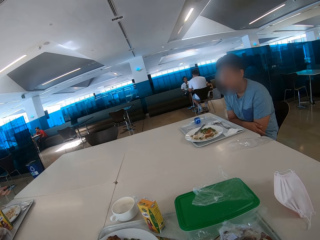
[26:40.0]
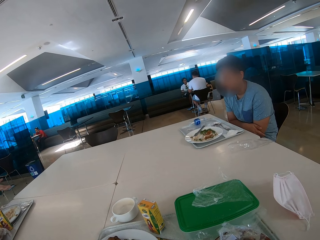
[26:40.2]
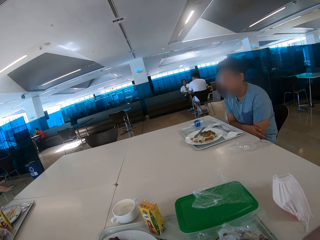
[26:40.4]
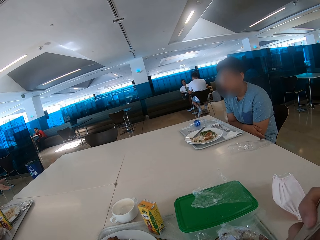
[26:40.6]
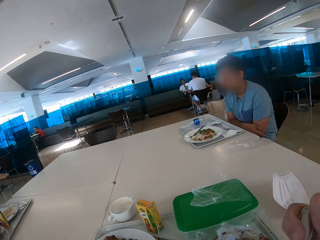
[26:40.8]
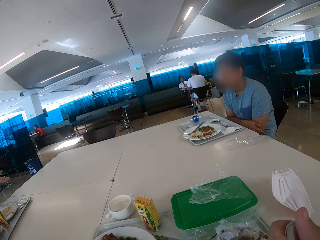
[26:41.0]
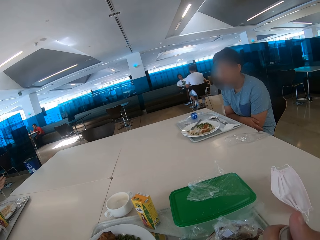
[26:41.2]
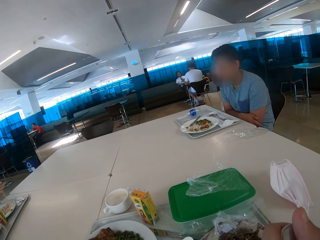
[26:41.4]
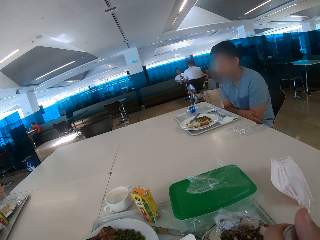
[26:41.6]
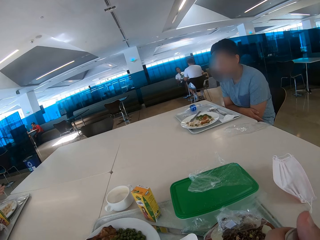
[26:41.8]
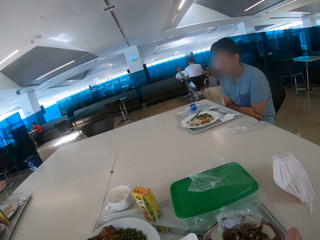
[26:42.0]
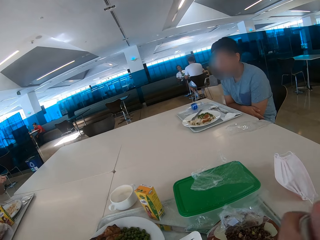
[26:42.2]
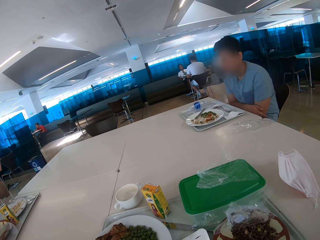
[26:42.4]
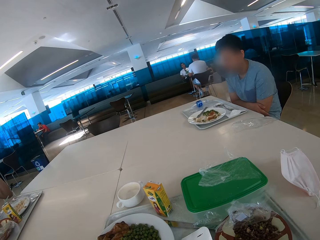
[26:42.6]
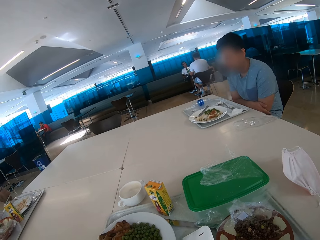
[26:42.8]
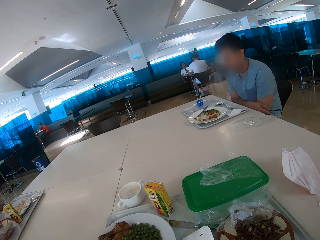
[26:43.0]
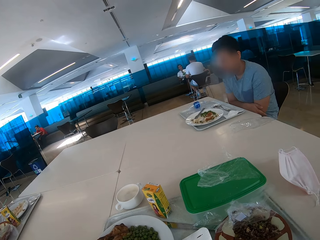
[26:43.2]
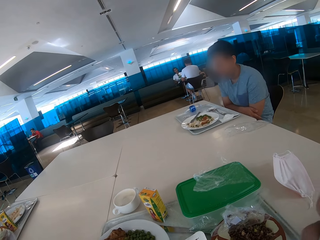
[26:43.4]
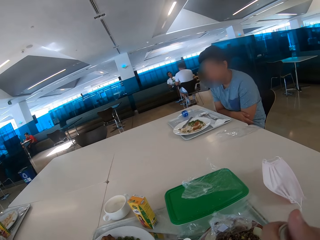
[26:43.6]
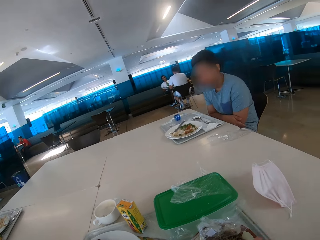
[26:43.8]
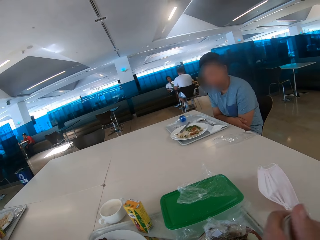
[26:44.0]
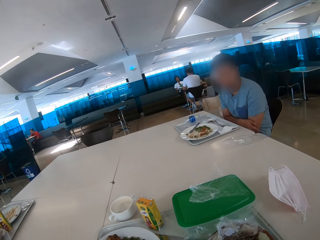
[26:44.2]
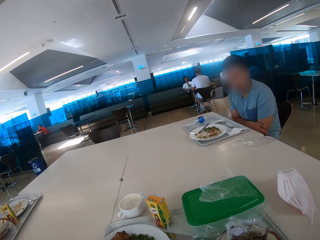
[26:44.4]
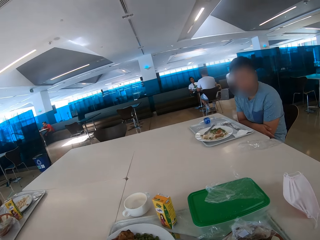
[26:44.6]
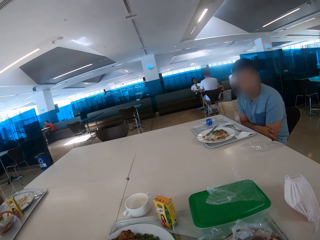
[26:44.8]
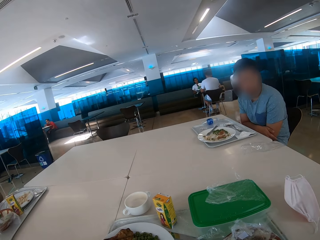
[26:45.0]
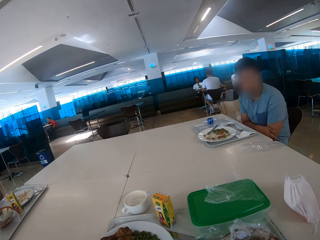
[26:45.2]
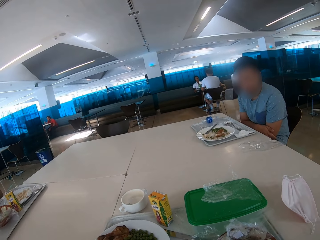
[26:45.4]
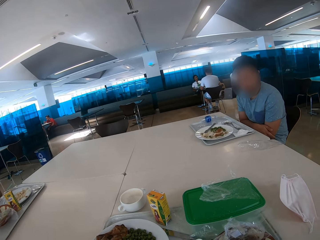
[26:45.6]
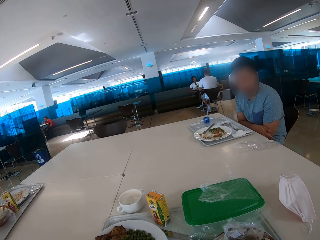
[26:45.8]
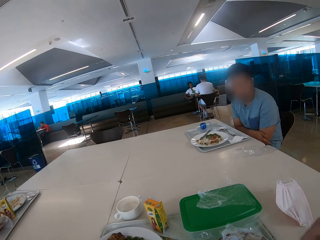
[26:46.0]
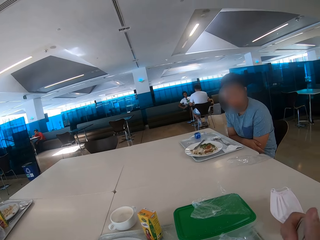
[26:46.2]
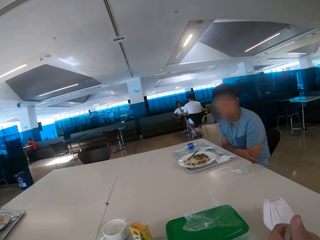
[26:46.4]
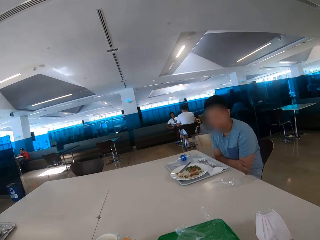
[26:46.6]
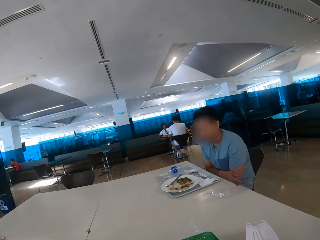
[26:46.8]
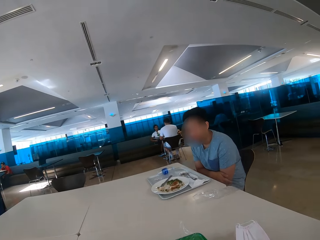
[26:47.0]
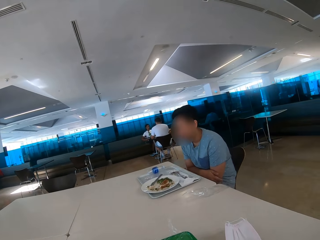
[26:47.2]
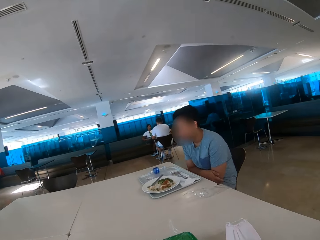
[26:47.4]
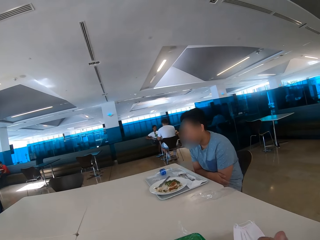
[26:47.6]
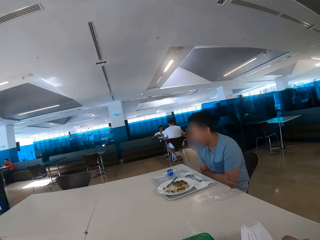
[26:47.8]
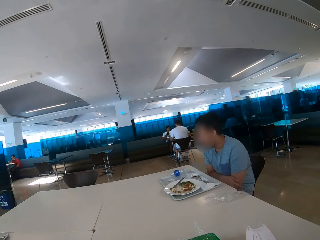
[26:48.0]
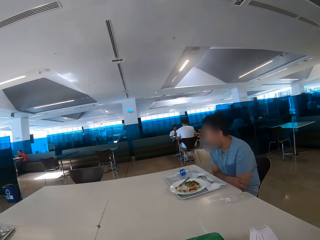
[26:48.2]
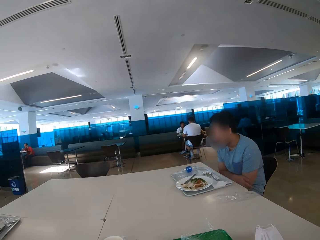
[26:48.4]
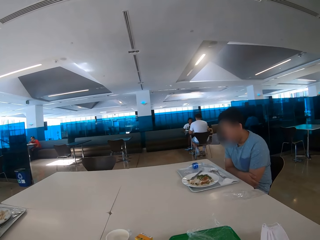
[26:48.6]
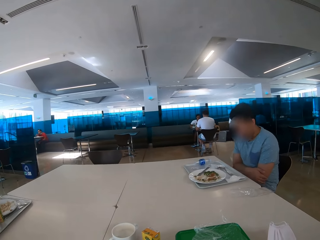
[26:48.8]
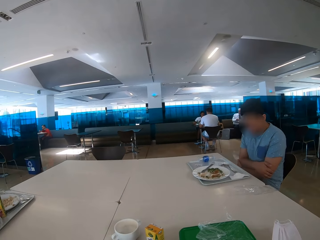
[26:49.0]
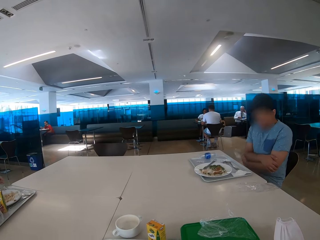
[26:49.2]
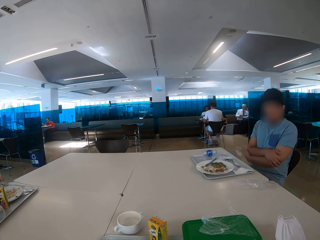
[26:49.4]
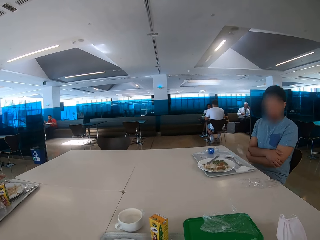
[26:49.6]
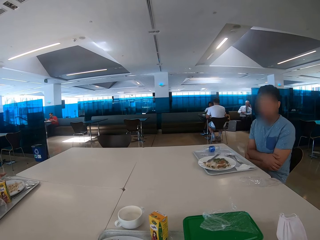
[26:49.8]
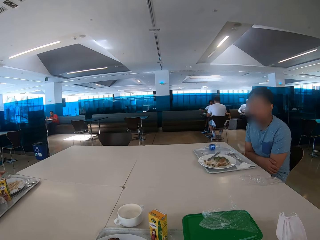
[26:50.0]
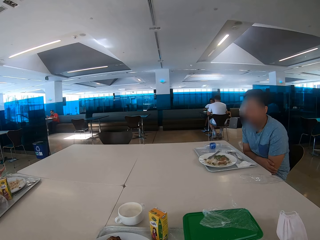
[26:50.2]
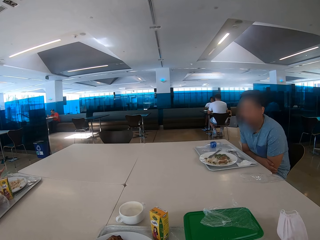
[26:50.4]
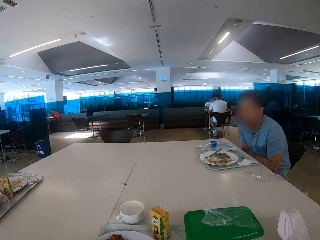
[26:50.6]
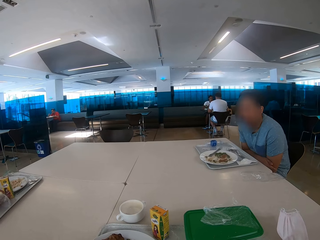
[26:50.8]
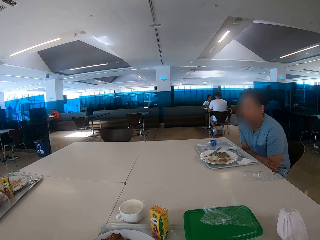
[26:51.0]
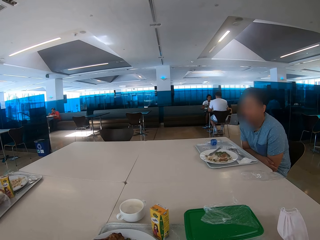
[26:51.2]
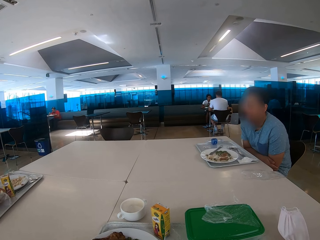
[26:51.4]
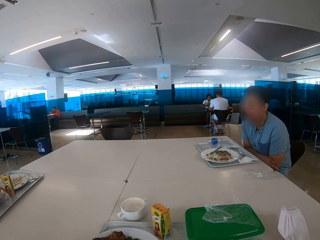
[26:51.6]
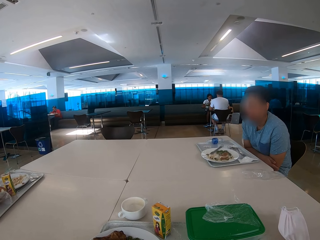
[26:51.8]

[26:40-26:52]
The camera wearer eats some food. They converse with a man. They look around the restaurant.

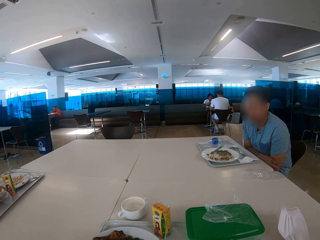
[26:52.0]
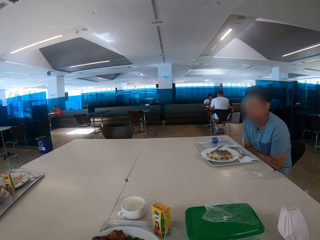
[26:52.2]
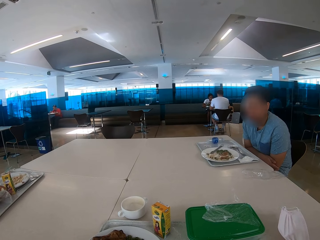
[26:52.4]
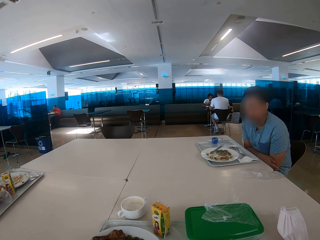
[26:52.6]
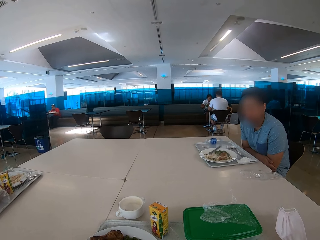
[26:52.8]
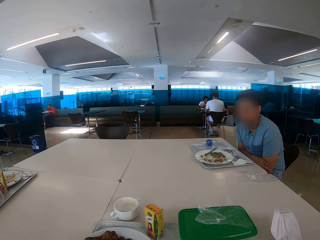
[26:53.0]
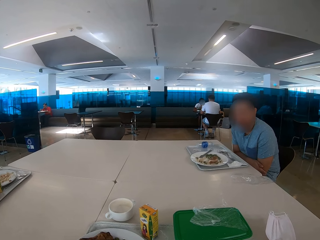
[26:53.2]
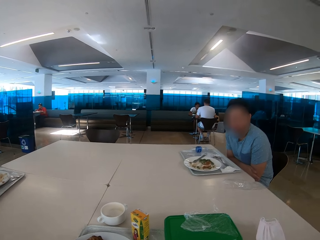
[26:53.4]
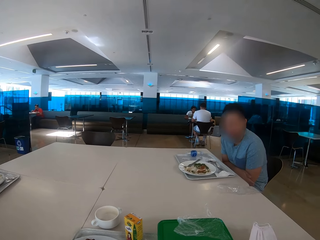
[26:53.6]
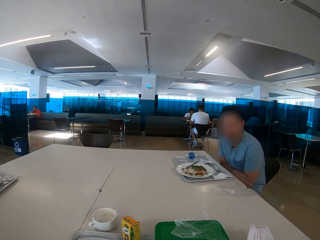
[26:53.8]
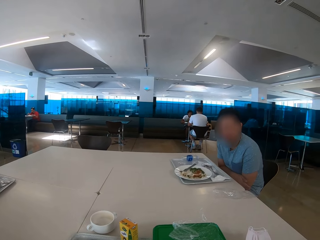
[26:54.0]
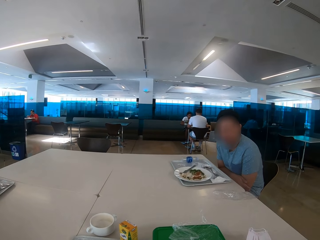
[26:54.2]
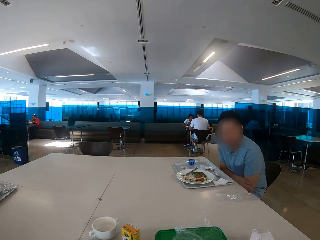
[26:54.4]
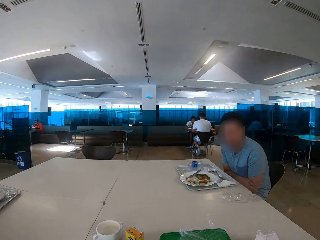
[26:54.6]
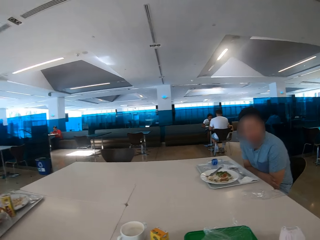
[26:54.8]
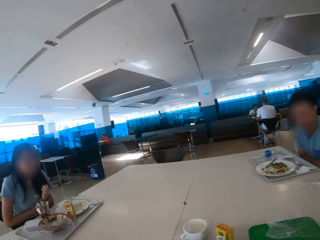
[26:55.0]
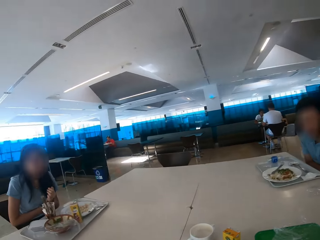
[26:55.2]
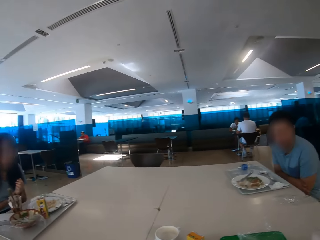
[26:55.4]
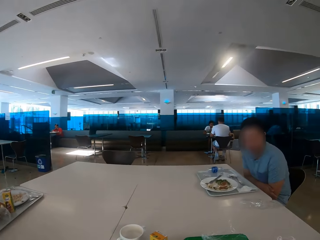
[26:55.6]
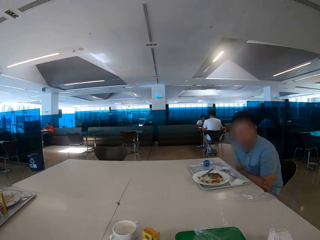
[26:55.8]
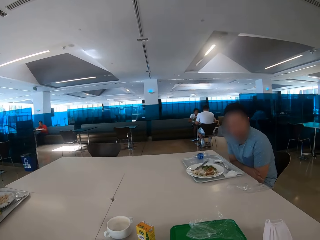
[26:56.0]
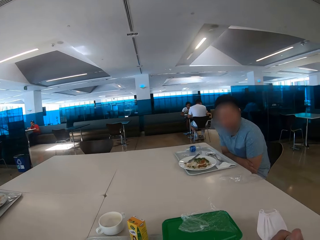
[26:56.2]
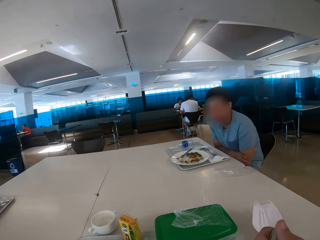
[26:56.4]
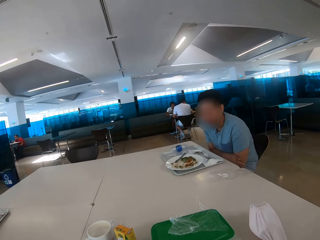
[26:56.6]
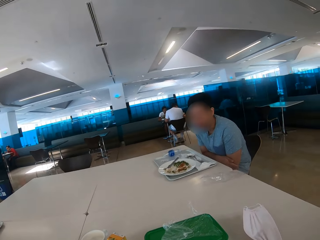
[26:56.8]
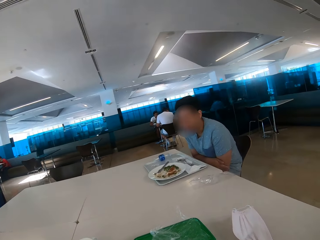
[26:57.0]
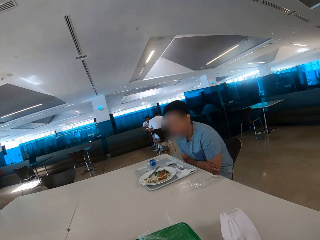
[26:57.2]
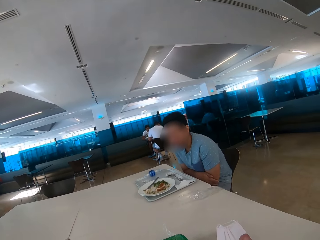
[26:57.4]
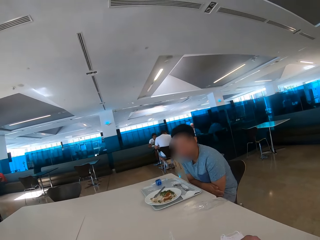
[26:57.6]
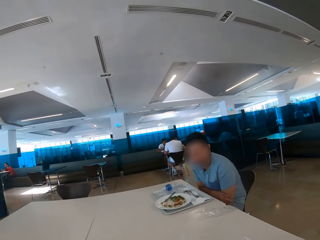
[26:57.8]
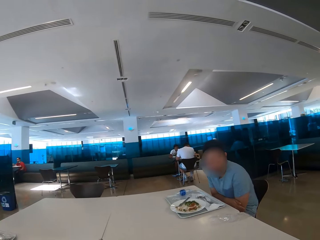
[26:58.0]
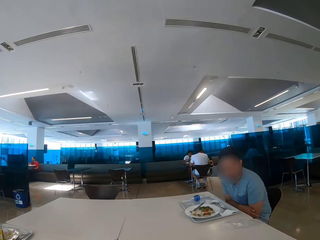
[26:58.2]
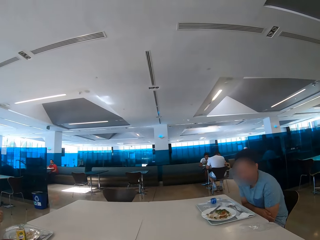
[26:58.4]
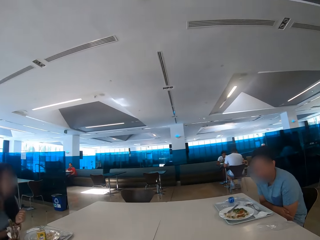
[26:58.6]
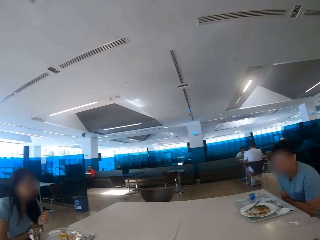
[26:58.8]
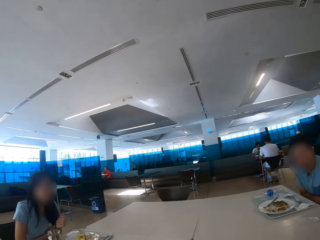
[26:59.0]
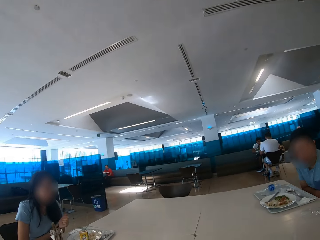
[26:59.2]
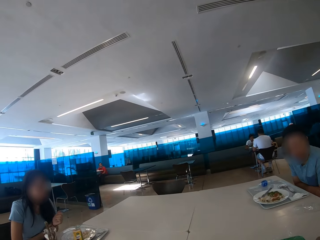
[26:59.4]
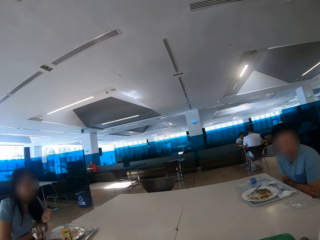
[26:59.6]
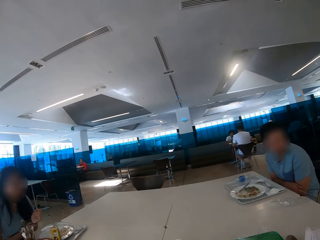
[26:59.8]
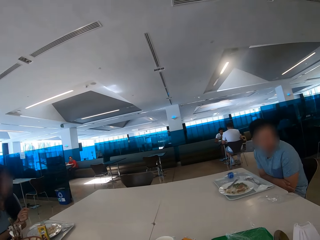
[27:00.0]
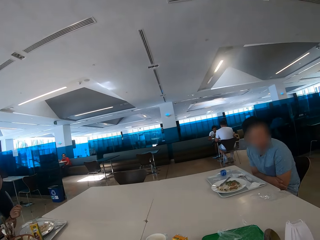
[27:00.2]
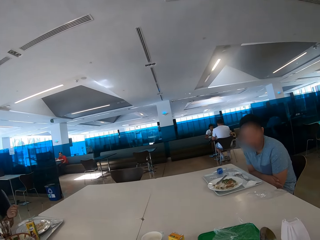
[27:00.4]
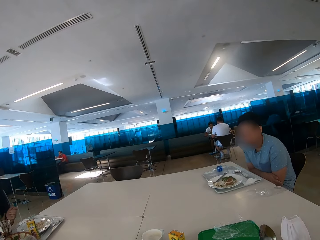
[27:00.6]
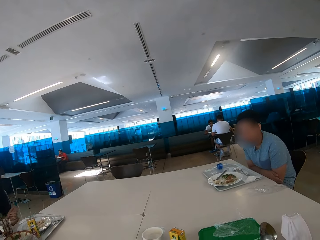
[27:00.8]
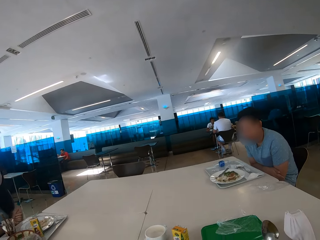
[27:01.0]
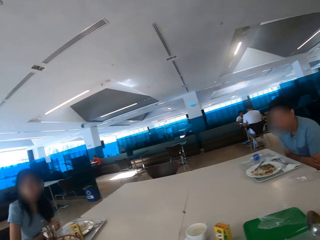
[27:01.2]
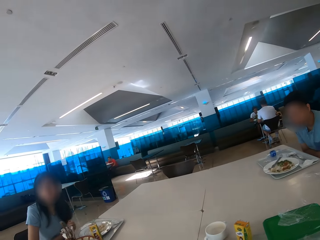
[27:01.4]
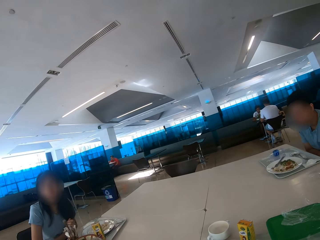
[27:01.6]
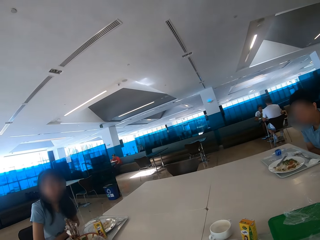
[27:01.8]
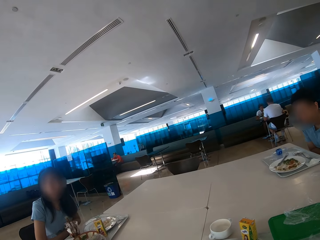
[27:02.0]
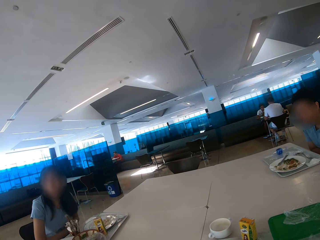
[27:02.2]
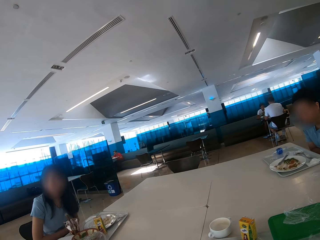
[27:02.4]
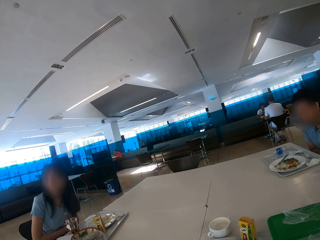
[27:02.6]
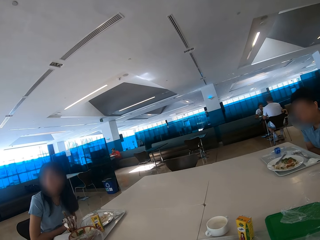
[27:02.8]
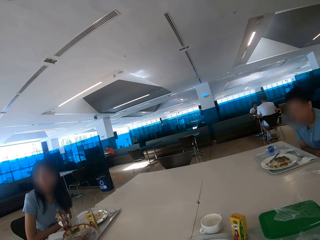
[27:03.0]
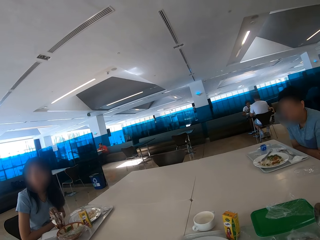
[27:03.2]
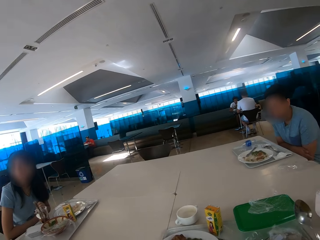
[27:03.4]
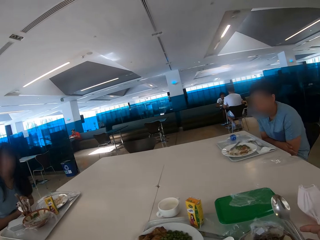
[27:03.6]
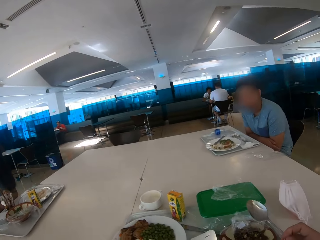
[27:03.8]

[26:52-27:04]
The camera wearer looks at a man. They look around. The man looks at the camera wearer. The camera wearer looks around the restaurant.
